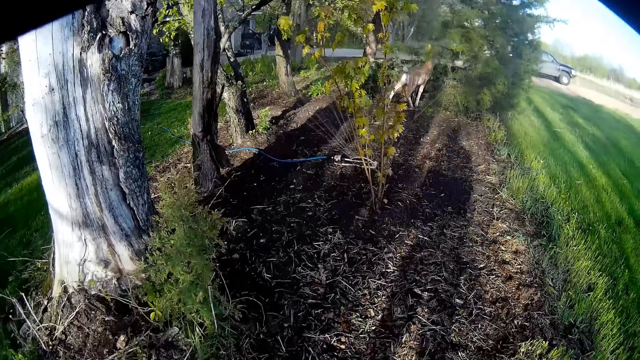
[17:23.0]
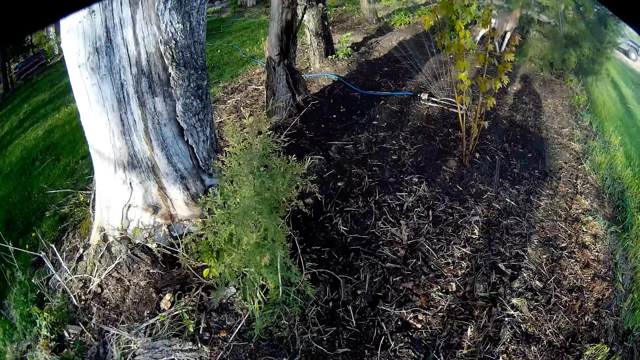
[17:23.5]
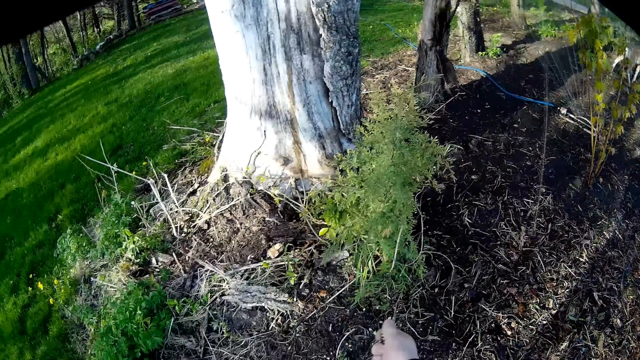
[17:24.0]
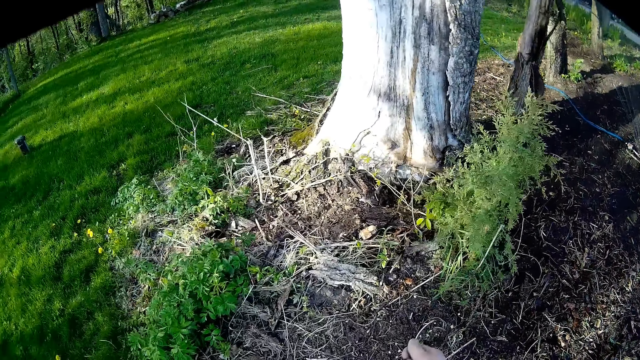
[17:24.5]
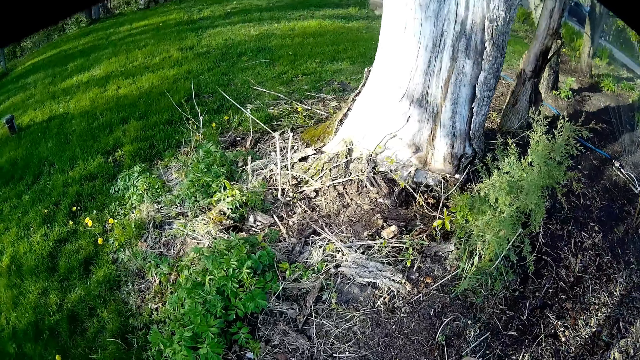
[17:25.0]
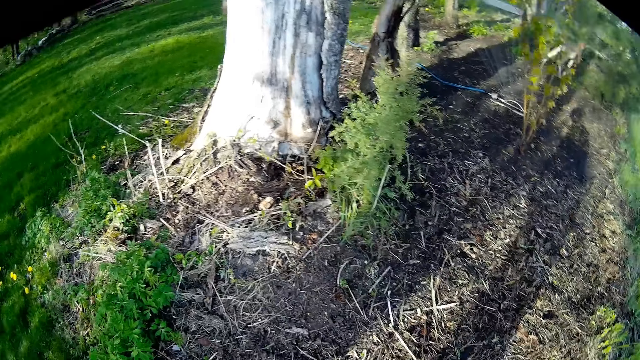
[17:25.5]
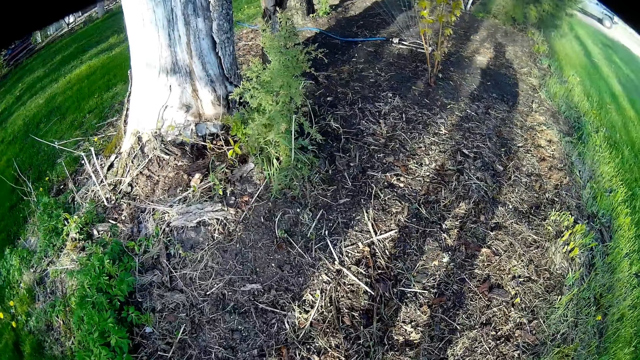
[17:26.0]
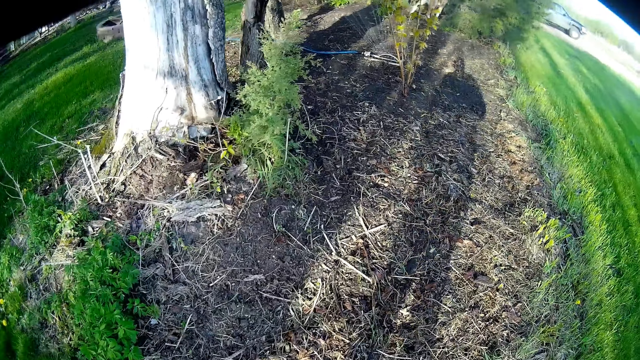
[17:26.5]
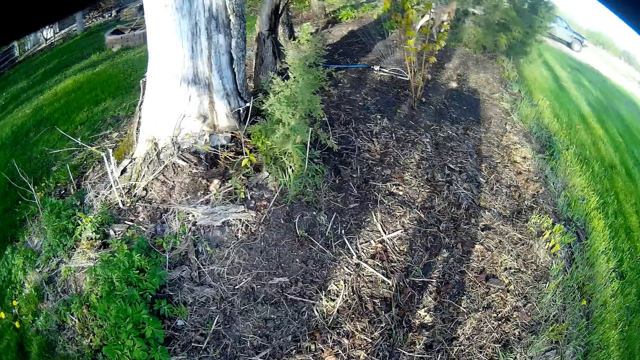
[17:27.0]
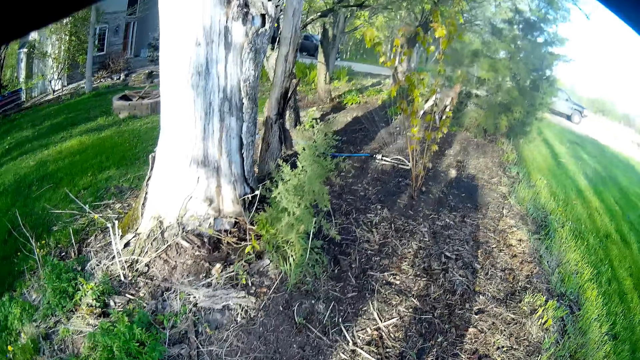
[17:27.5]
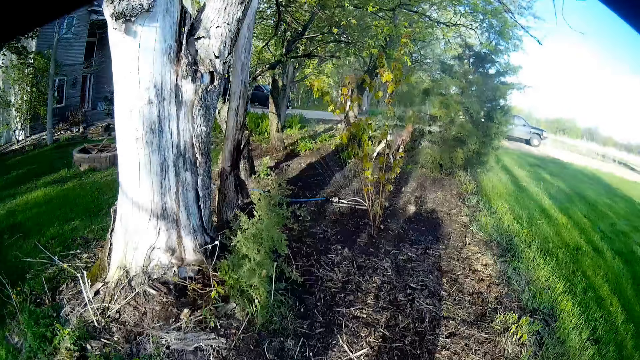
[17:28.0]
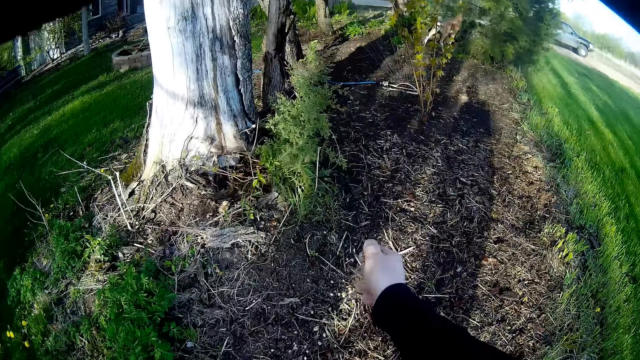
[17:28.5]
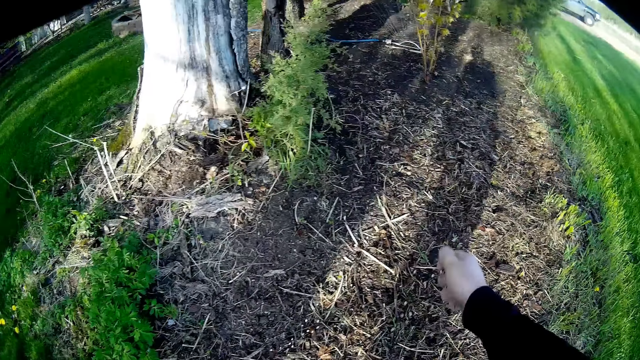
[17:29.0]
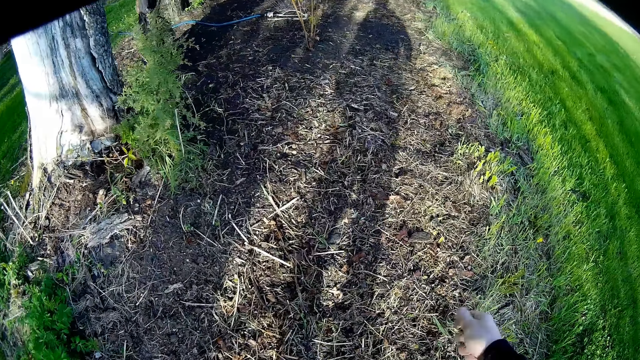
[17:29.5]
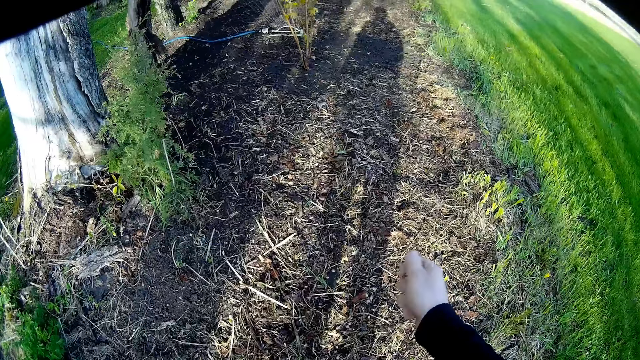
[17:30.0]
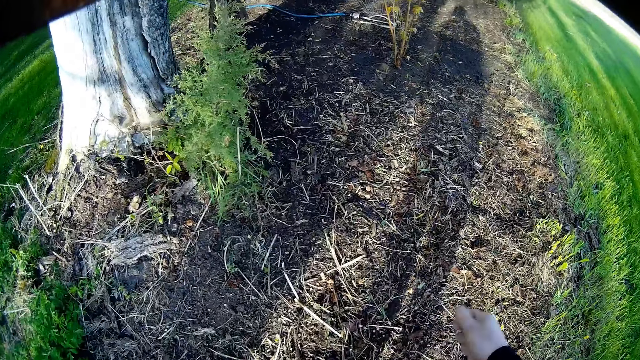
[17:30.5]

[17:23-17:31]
The camera wearer scatters the seeds on the ground.

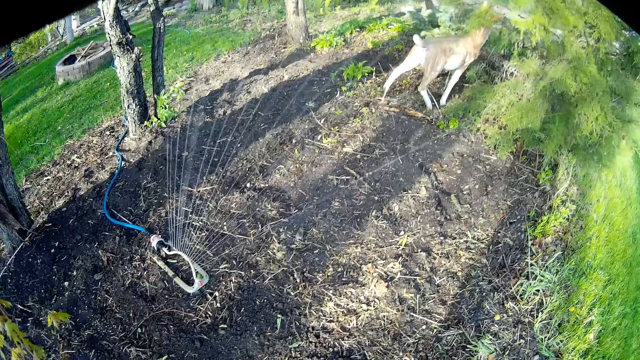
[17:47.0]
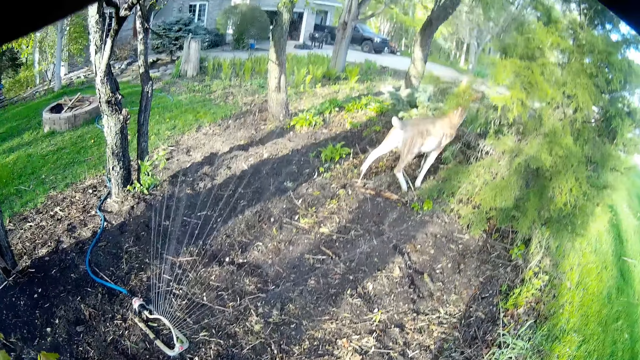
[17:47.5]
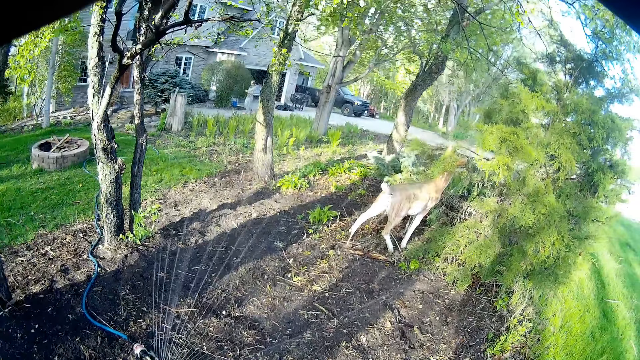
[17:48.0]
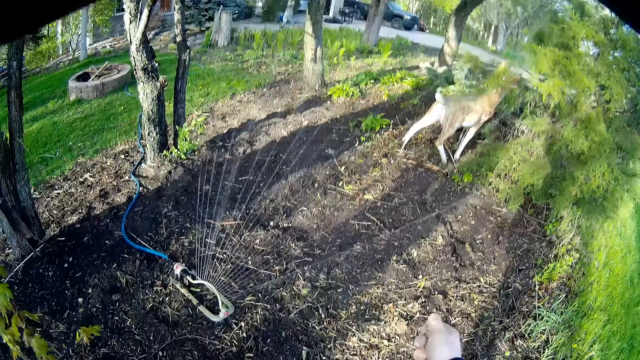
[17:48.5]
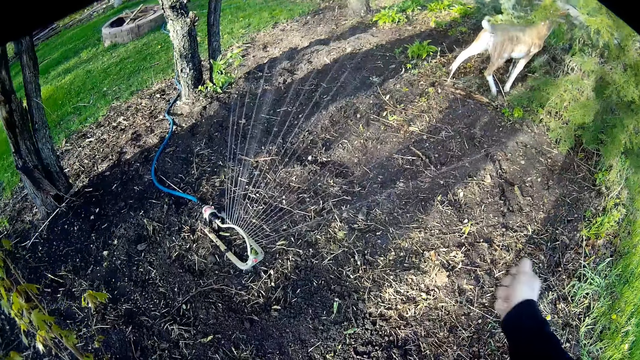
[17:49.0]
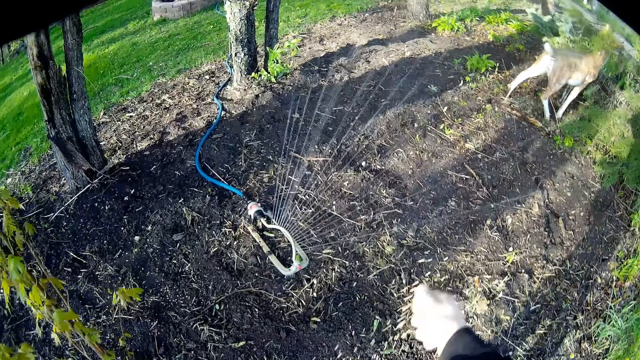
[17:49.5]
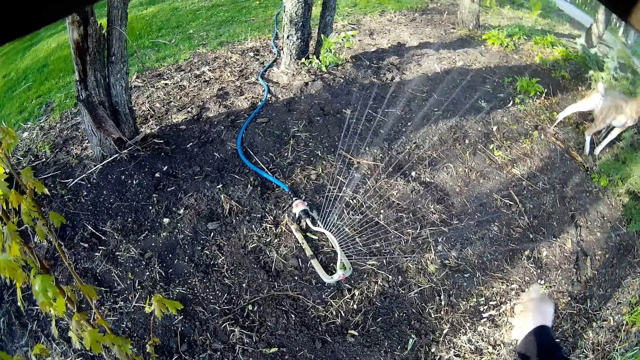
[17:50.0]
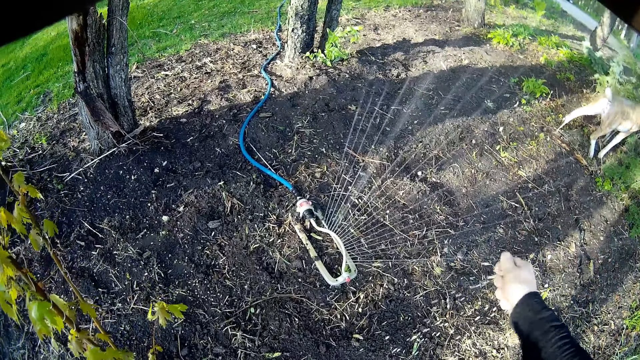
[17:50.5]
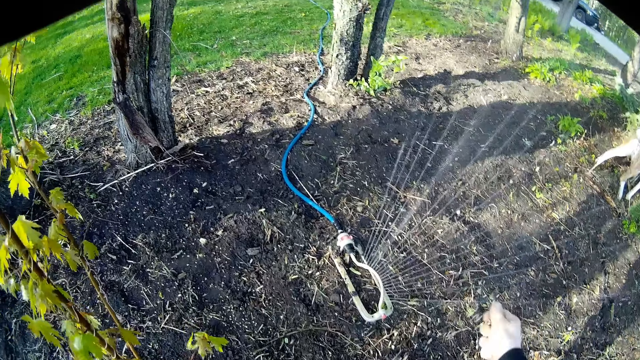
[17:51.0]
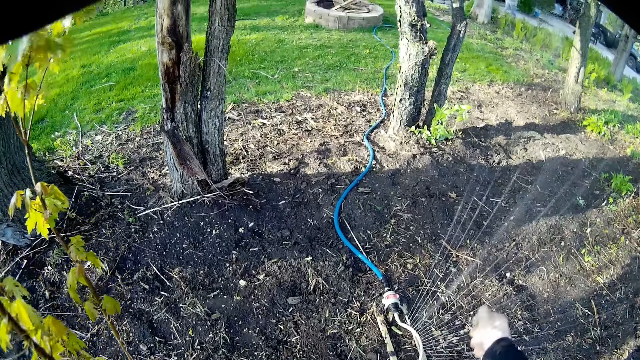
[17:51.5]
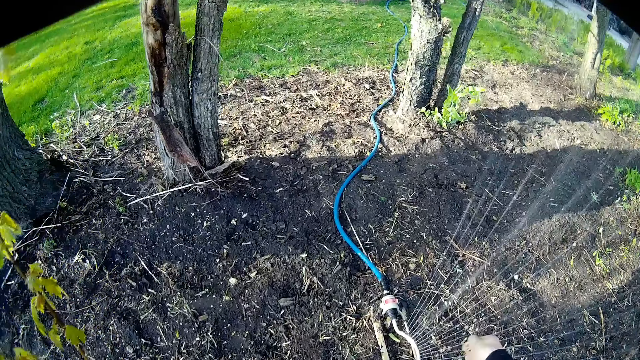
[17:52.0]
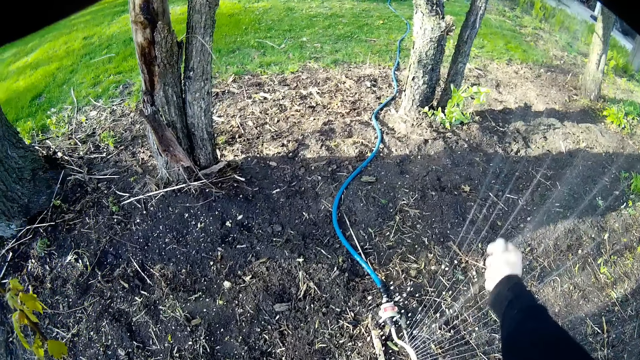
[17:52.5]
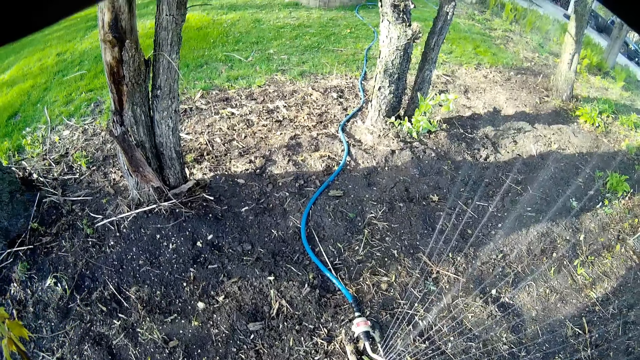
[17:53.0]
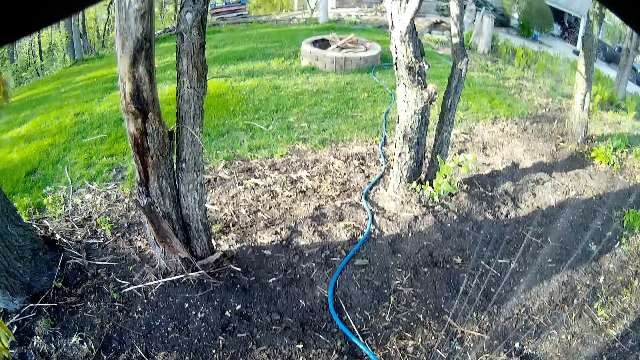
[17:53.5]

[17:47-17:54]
The camera wearer pours seedling on the soil.

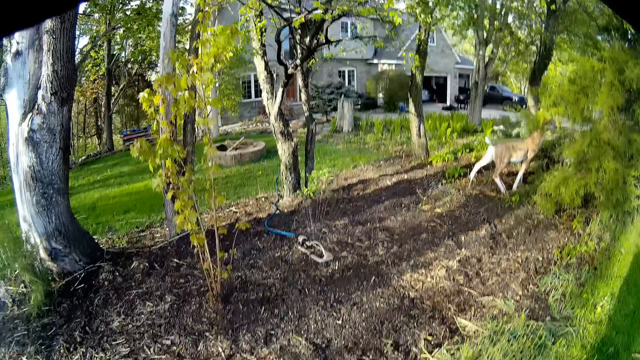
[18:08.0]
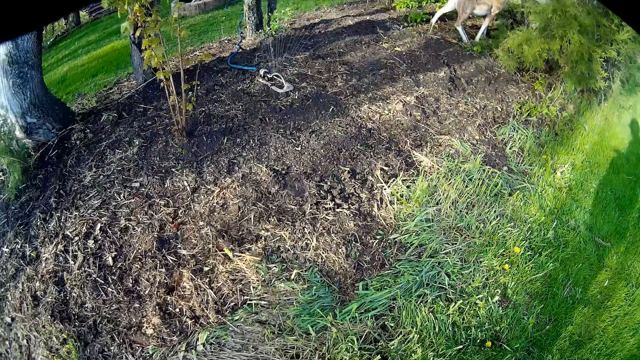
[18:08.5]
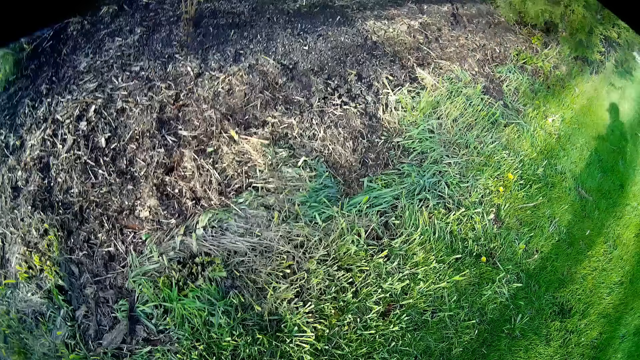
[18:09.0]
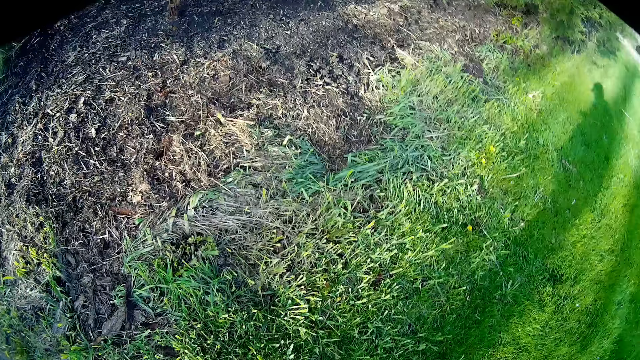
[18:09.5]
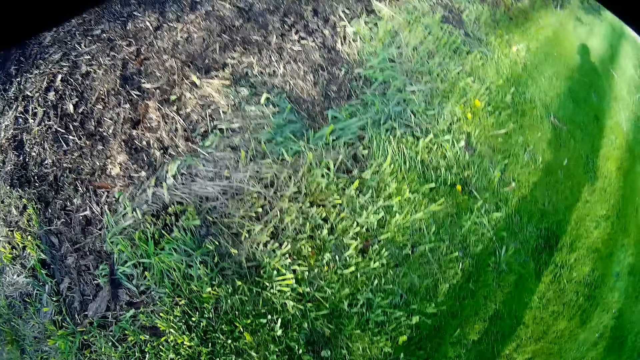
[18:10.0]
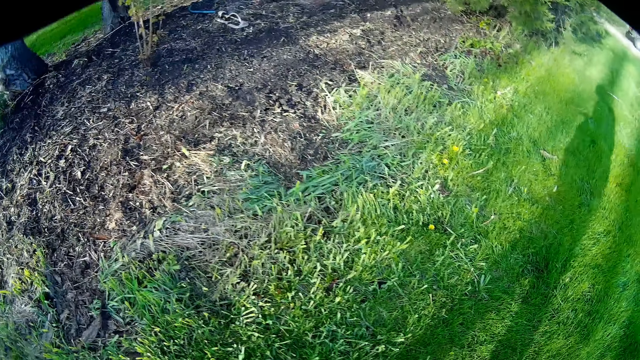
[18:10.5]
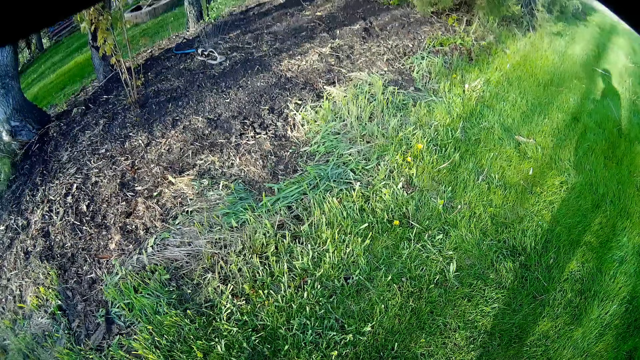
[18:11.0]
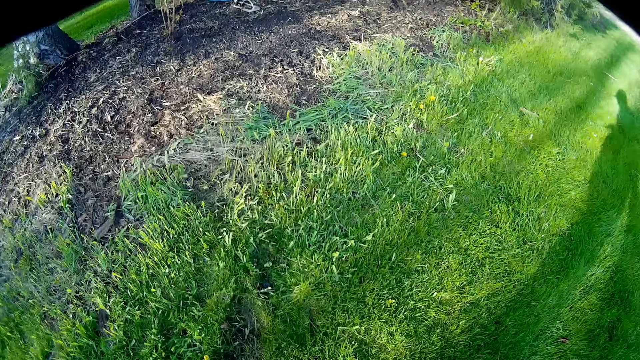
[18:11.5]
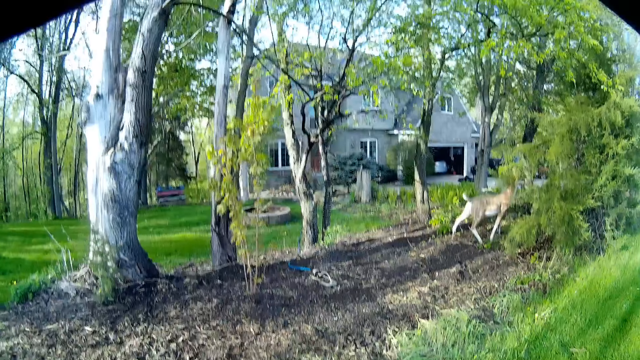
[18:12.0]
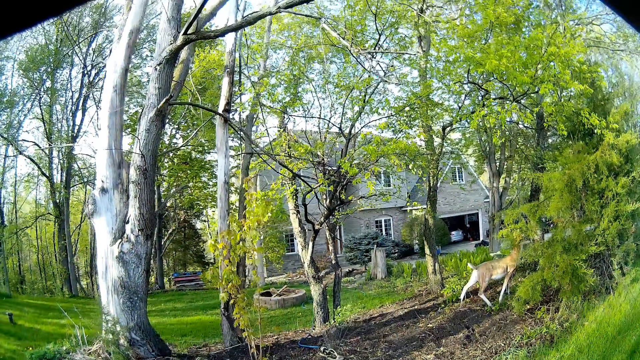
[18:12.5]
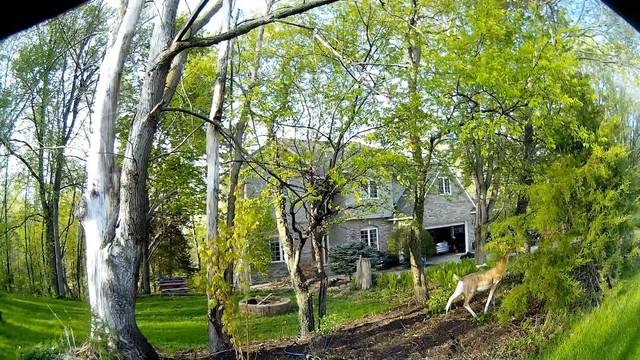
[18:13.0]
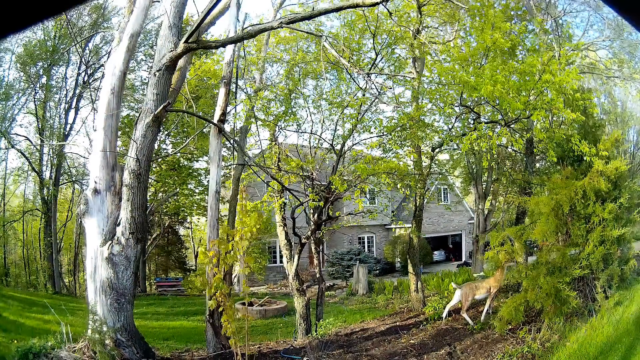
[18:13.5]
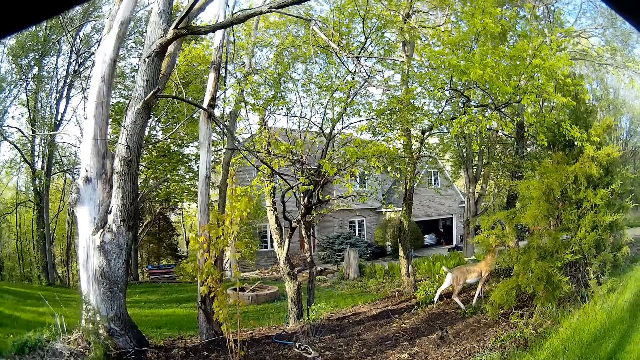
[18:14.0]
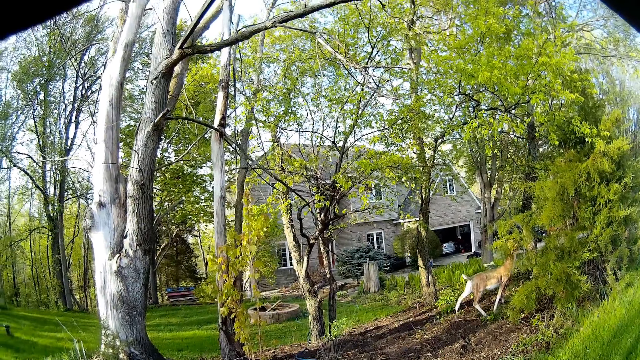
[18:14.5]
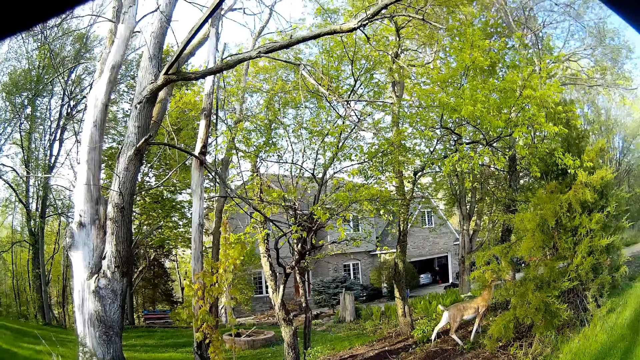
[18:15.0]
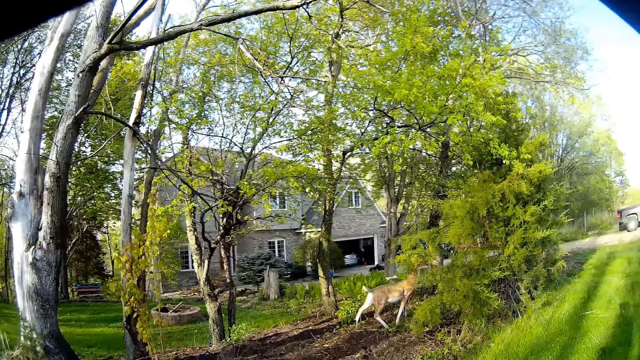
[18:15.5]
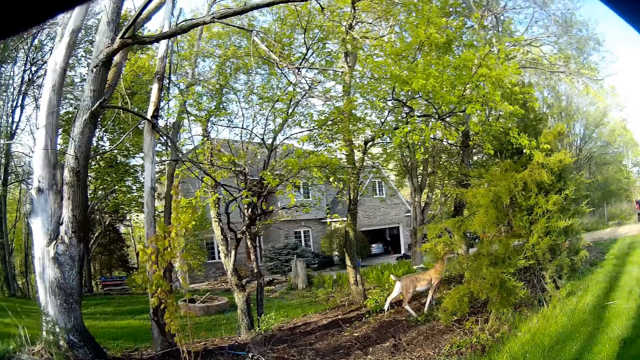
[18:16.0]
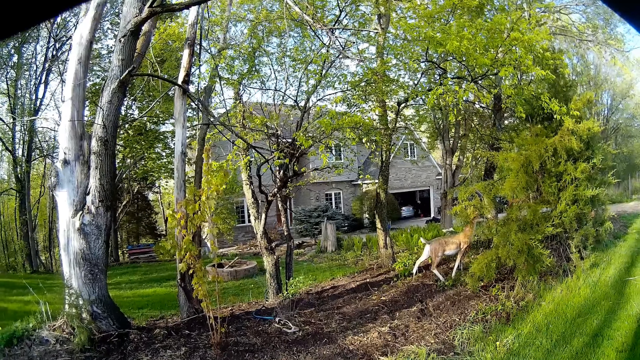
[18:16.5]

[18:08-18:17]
The camera wearer walks around and looks around.
